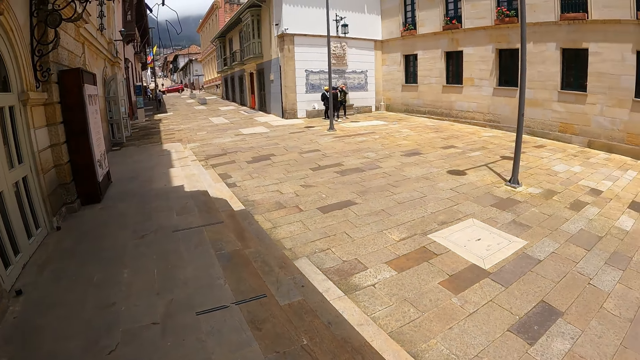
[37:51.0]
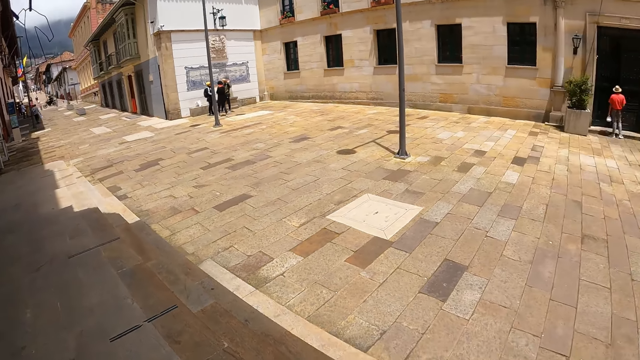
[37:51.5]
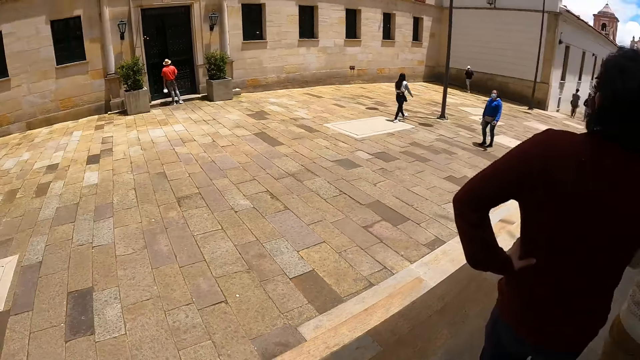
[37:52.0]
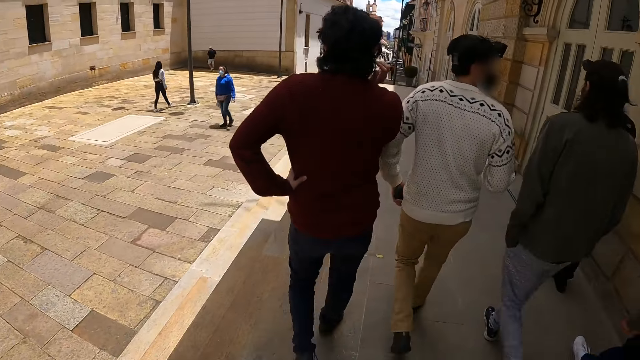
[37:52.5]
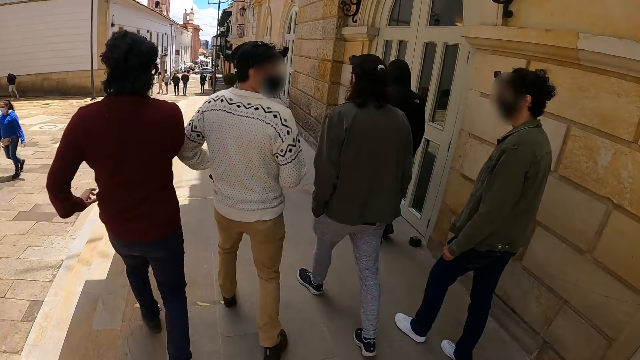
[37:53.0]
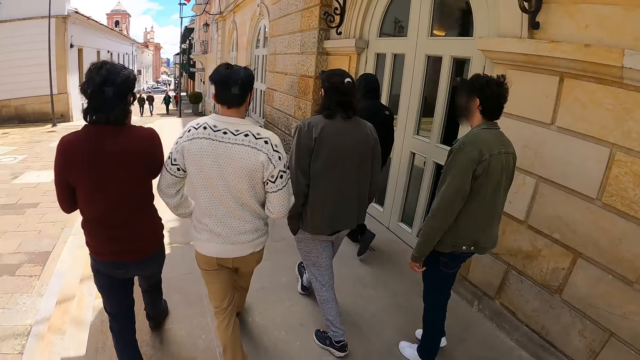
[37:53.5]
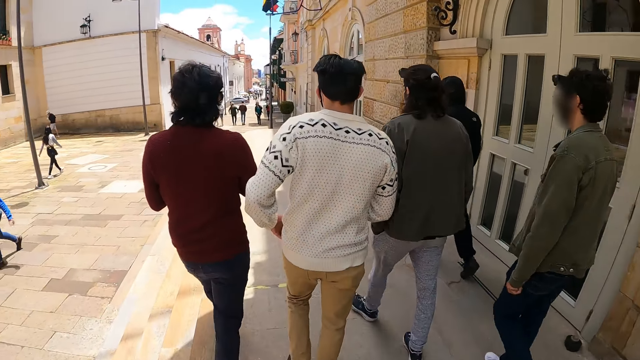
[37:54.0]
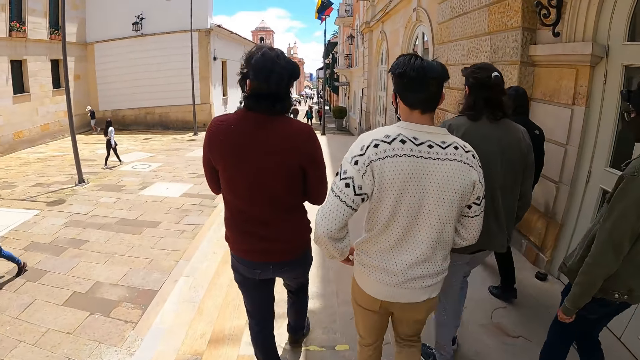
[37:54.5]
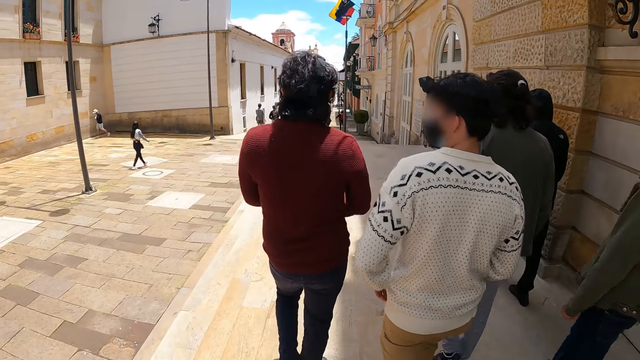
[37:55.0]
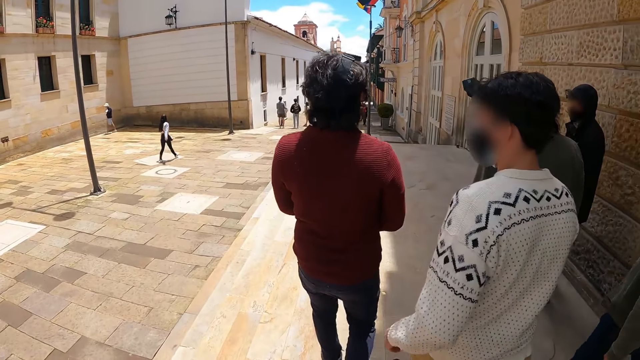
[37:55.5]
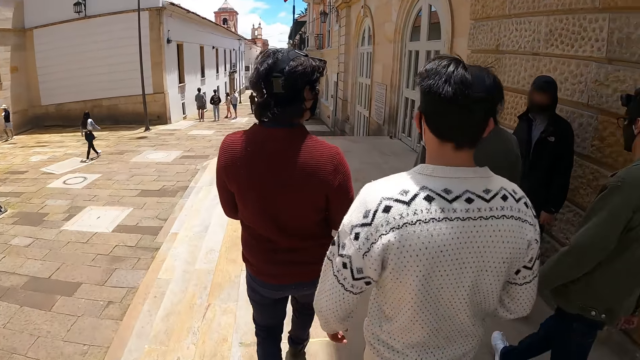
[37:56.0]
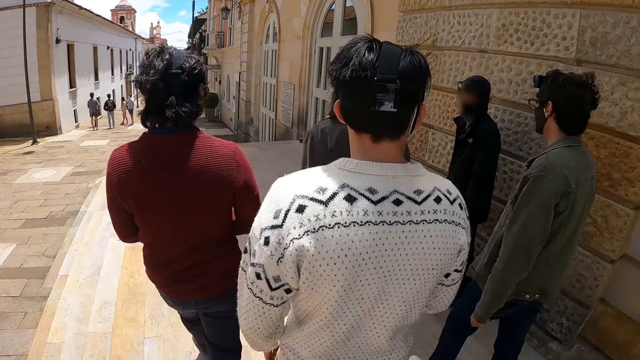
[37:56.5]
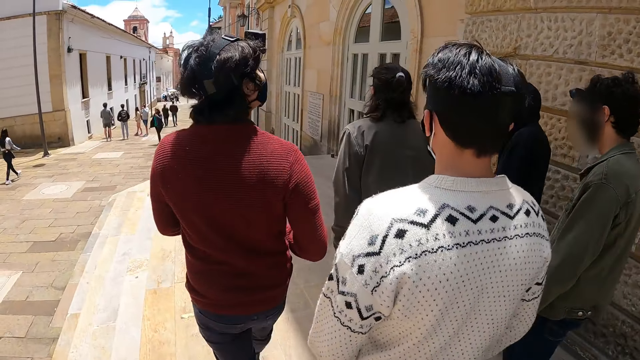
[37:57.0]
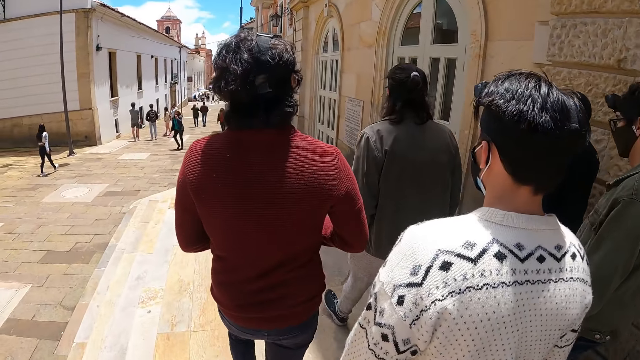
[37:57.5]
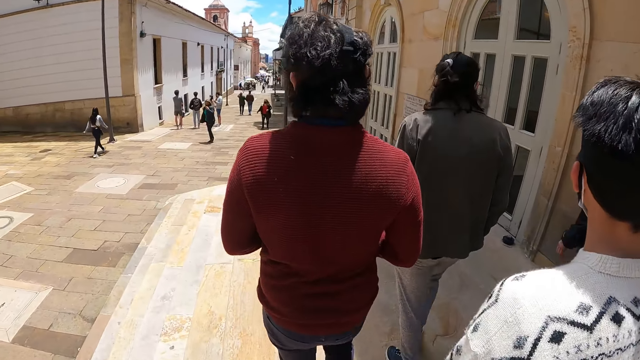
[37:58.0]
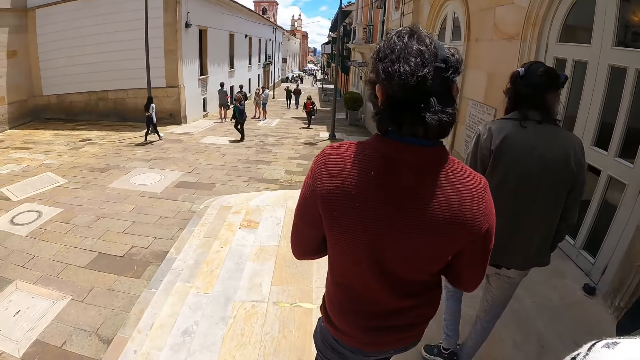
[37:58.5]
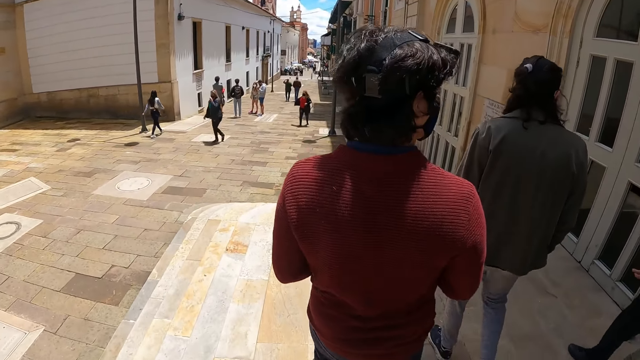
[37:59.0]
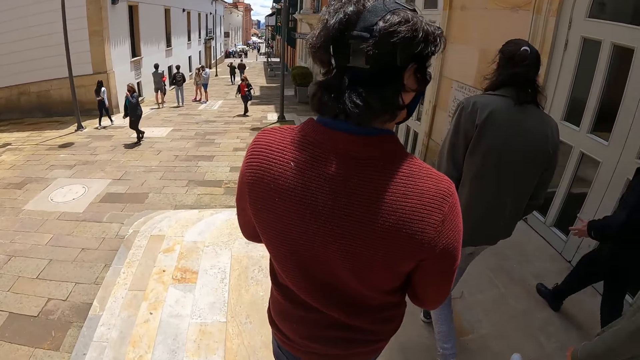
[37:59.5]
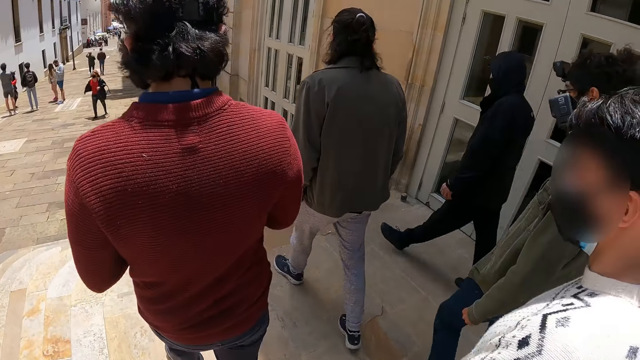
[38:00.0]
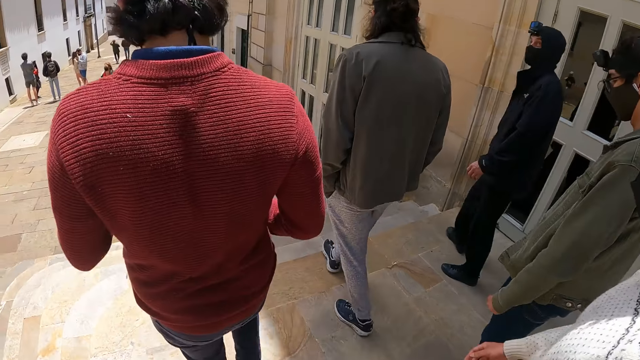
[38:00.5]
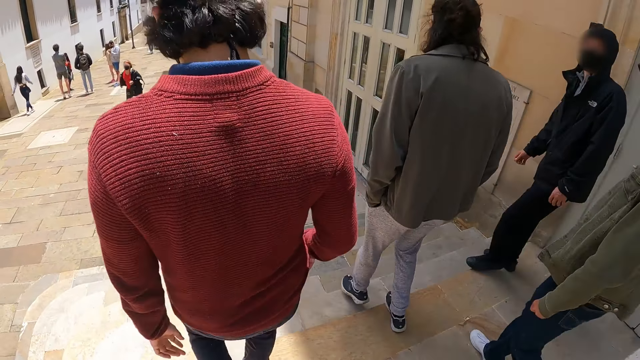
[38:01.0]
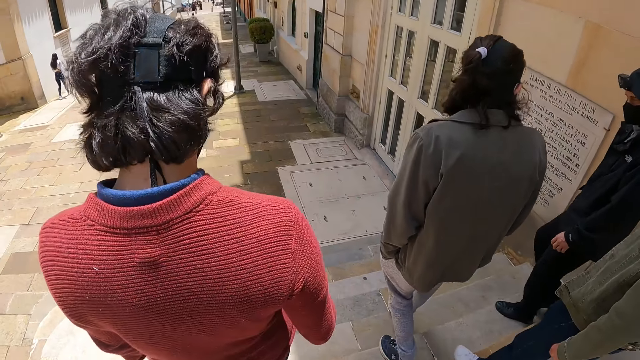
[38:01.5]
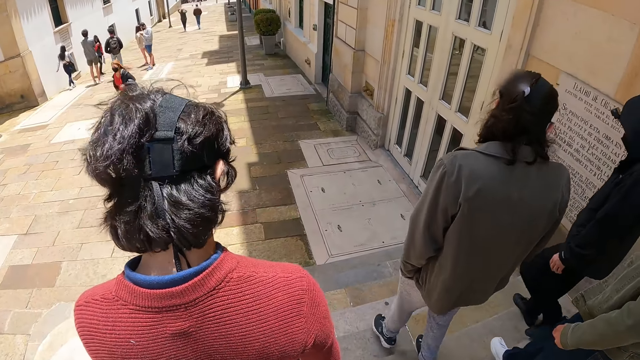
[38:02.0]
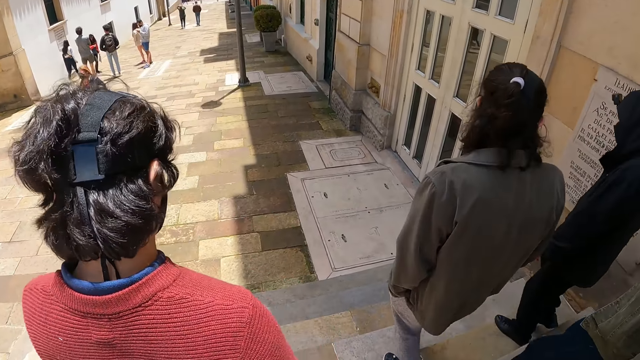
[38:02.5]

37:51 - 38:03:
The camera wearer walks along the street.

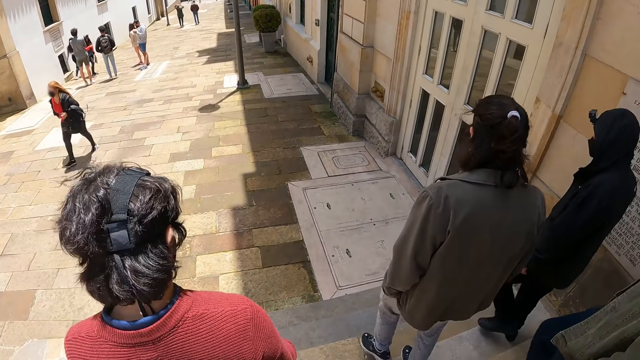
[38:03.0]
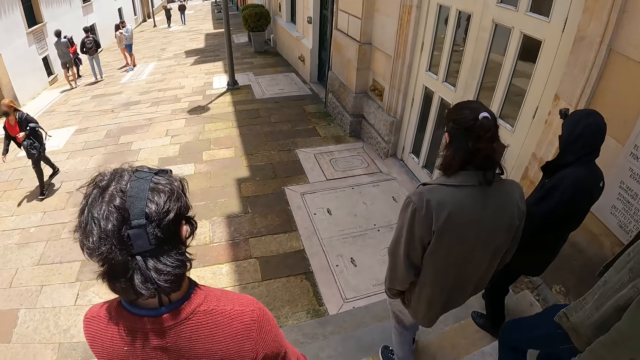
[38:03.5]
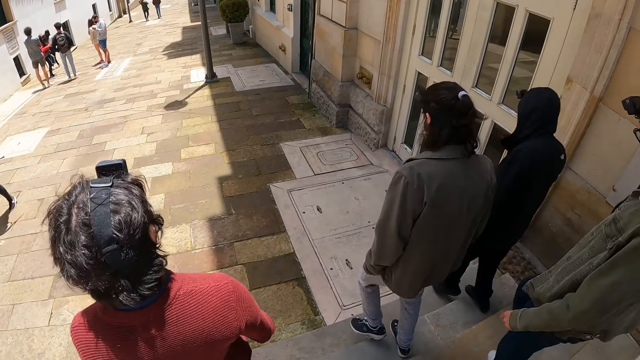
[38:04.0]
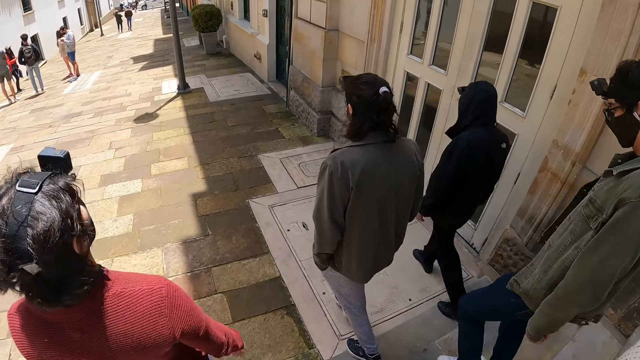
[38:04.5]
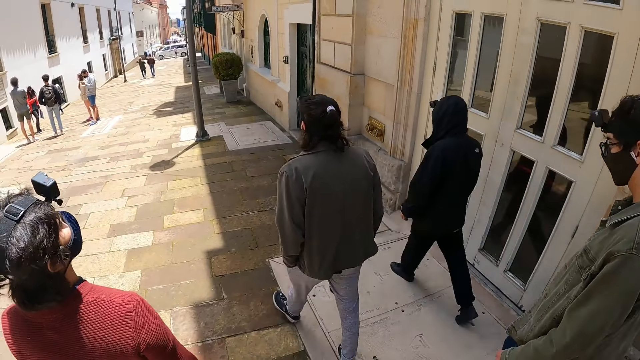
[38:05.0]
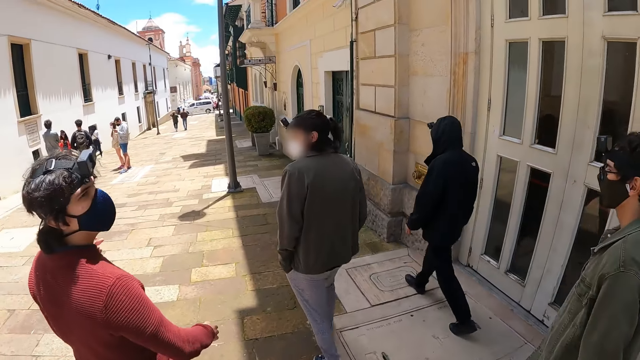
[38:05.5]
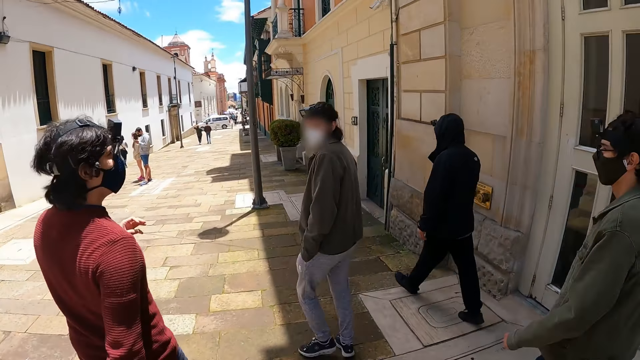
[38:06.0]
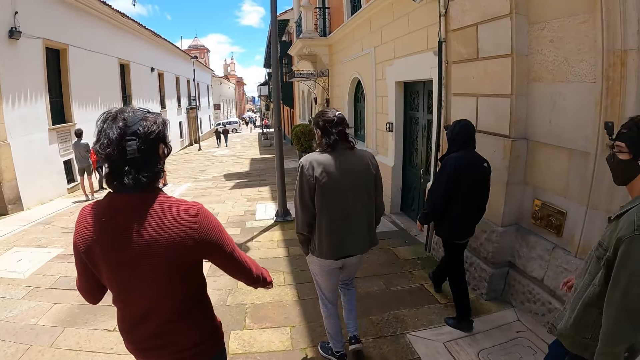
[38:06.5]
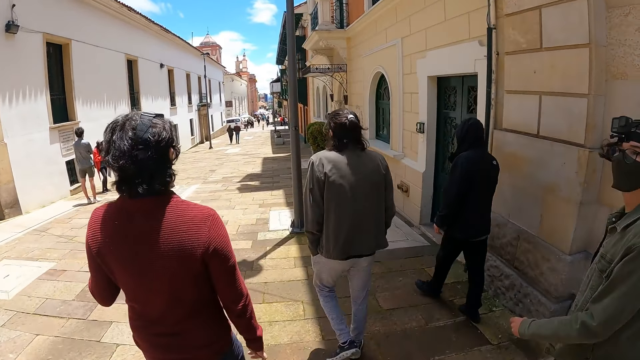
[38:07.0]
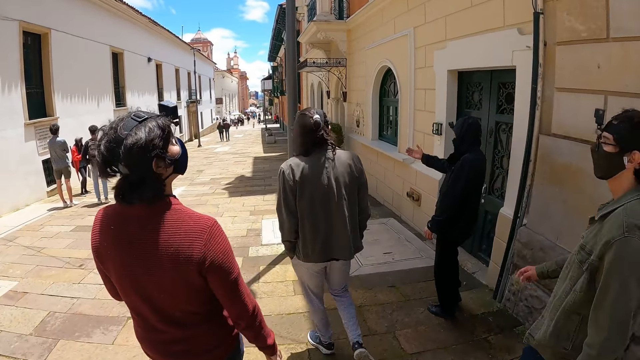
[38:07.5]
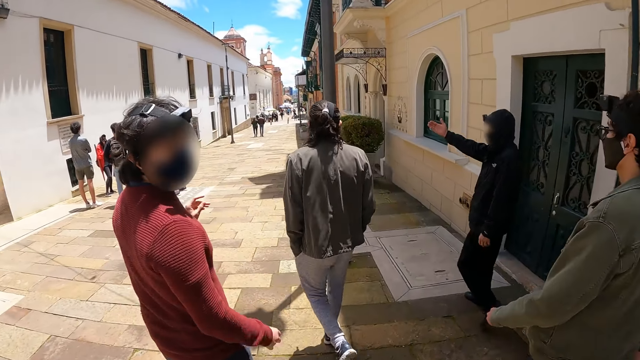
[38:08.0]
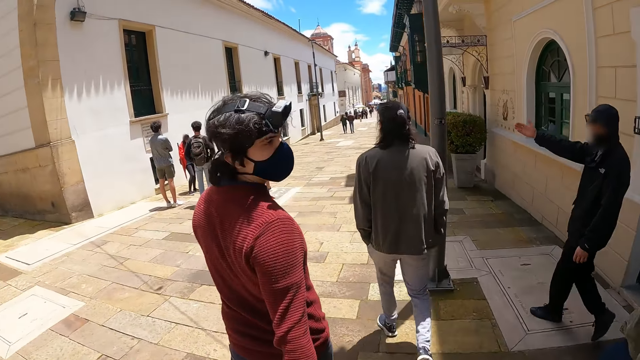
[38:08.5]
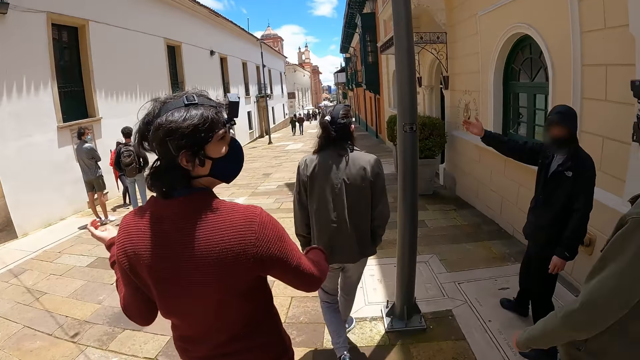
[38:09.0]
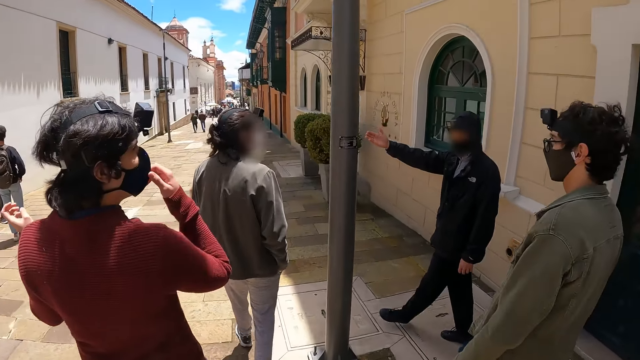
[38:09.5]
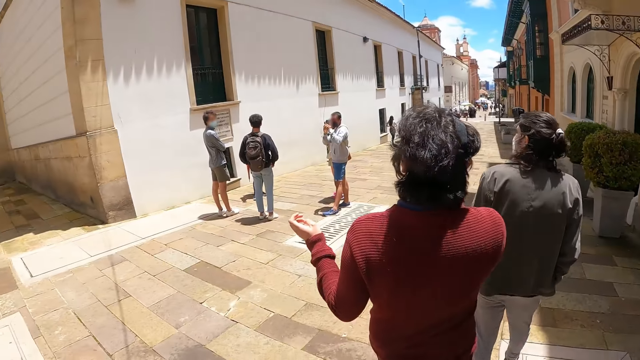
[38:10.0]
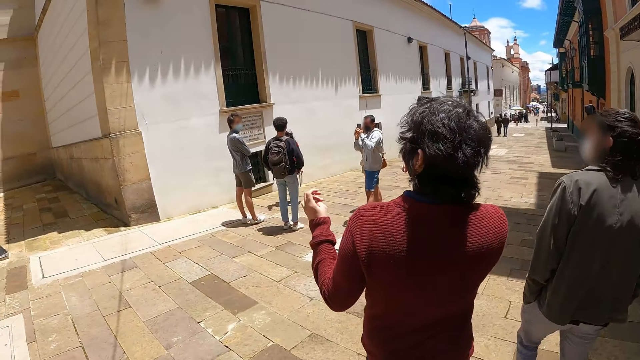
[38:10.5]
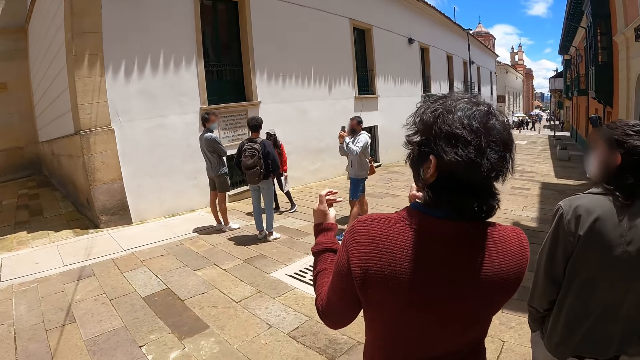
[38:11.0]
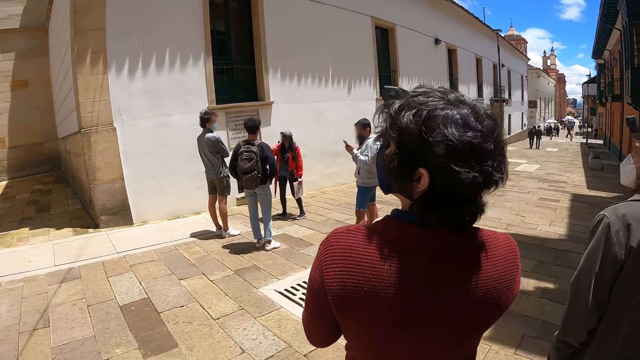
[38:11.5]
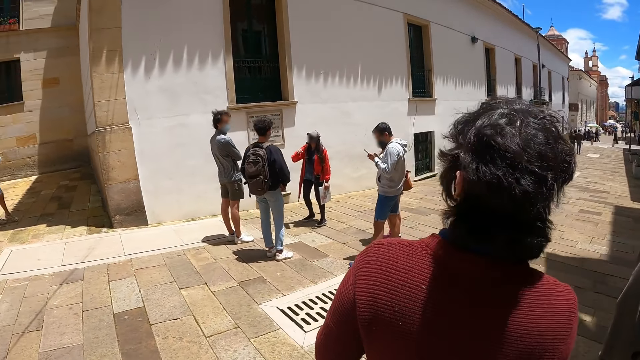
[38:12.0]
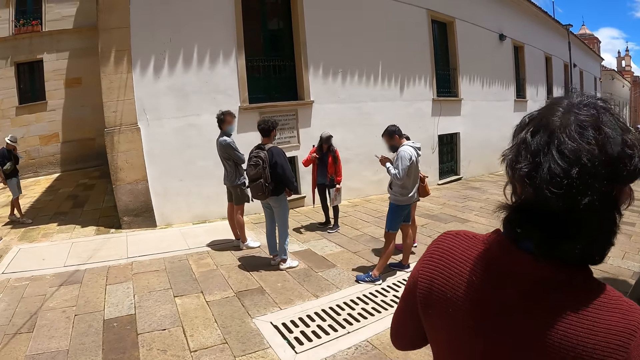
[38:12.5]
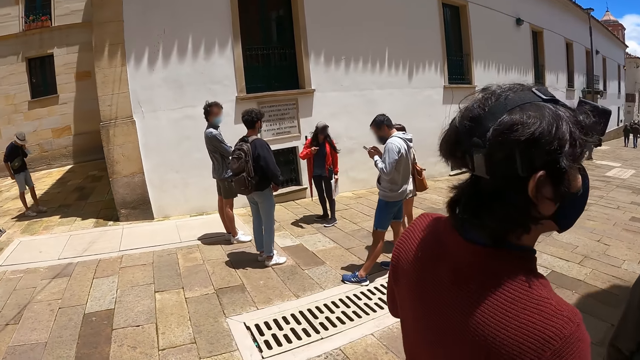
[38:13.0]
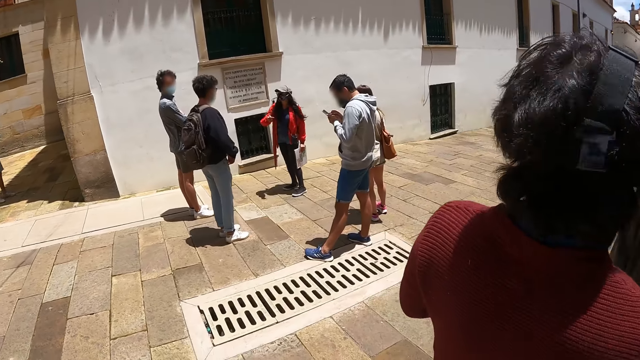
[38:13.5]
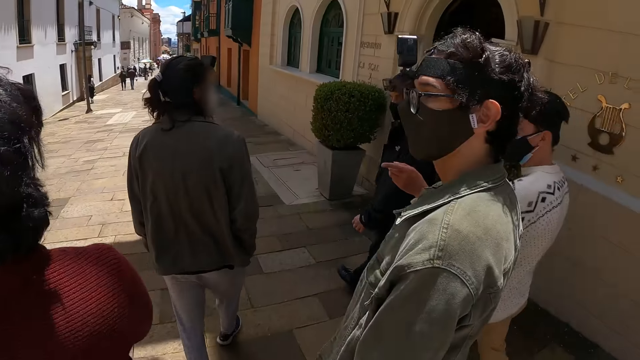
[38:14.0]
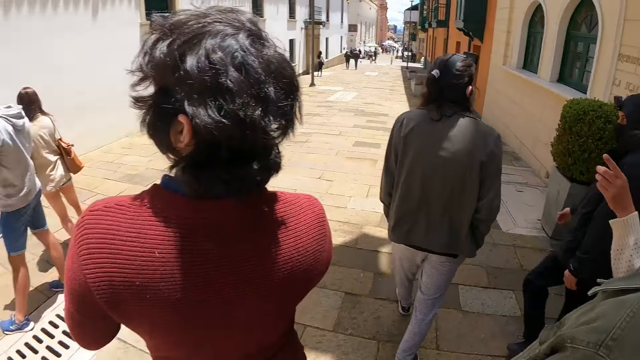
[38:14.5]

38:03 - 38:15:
A lady walks along the street. The camera wearer interacts with the lady.
